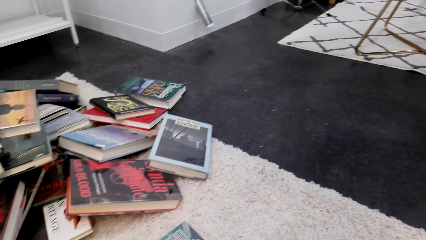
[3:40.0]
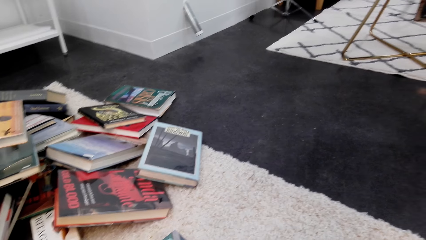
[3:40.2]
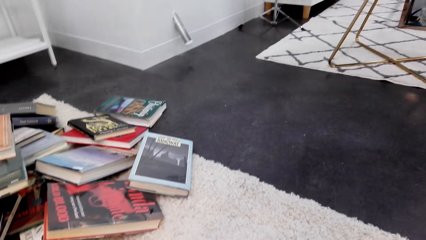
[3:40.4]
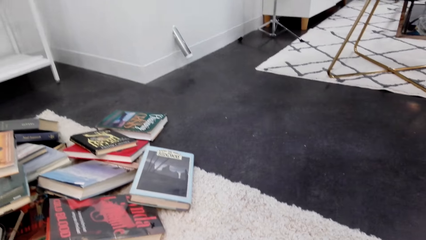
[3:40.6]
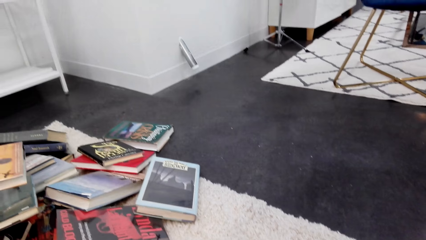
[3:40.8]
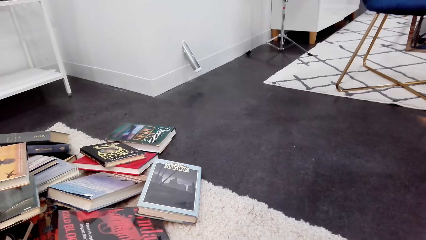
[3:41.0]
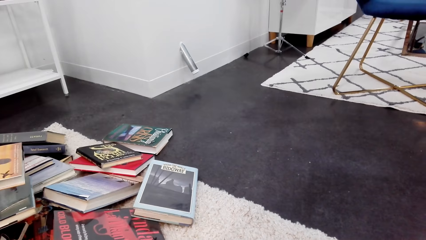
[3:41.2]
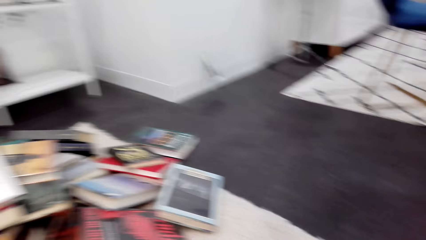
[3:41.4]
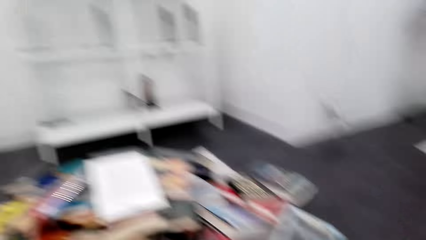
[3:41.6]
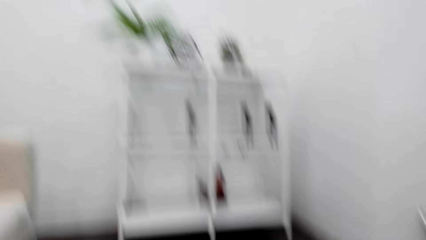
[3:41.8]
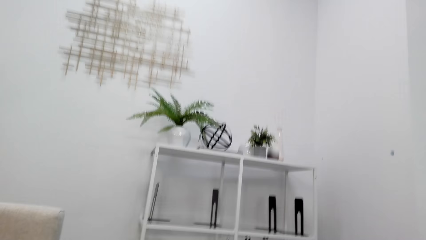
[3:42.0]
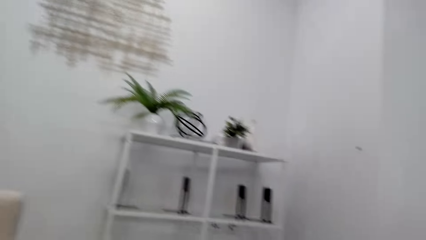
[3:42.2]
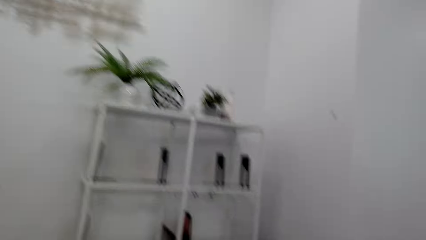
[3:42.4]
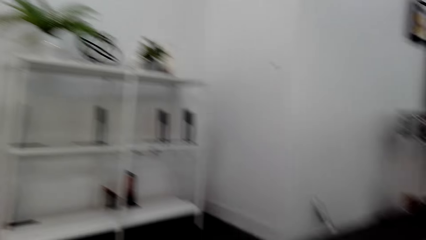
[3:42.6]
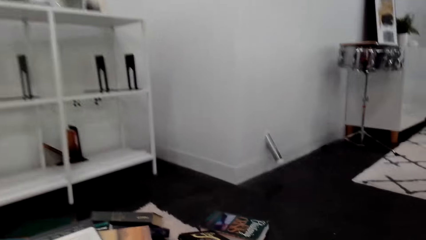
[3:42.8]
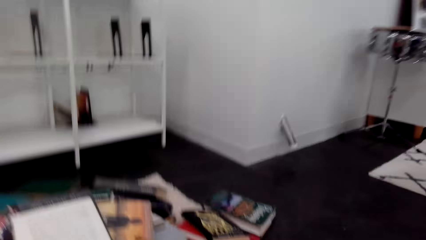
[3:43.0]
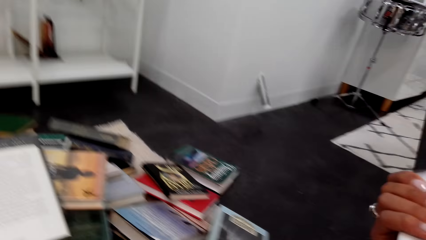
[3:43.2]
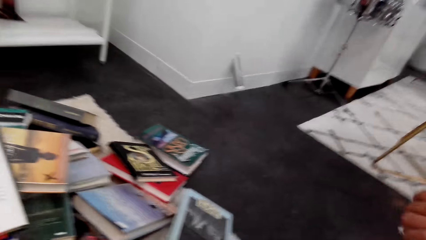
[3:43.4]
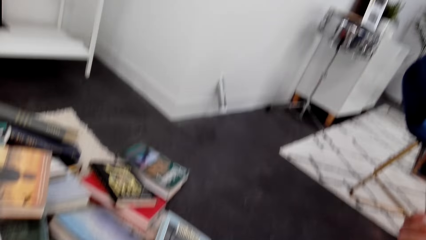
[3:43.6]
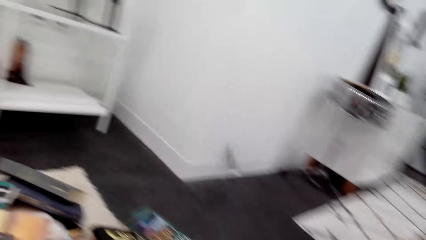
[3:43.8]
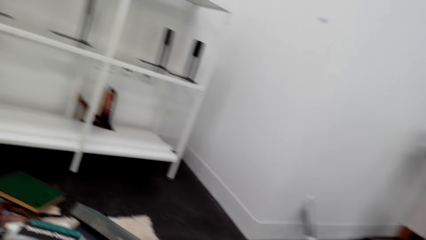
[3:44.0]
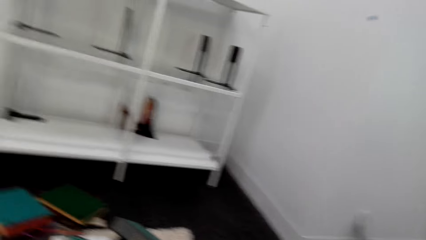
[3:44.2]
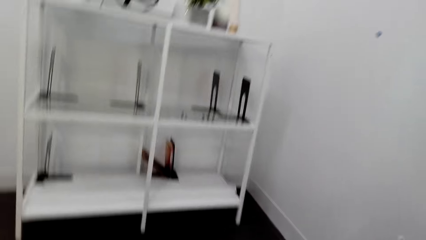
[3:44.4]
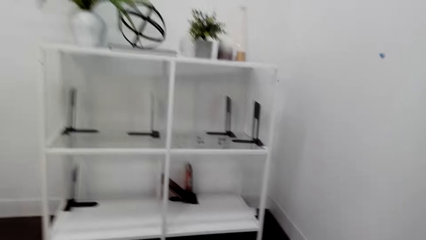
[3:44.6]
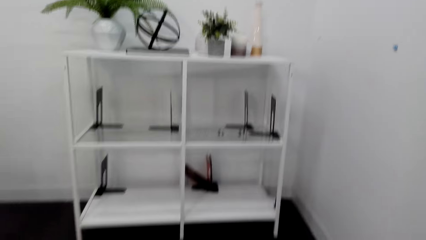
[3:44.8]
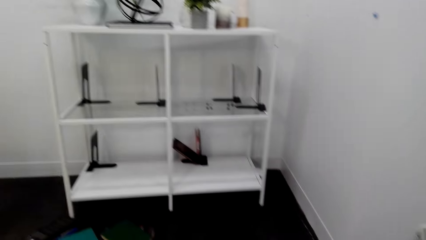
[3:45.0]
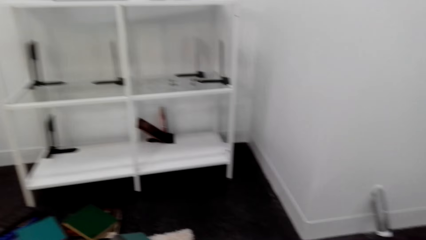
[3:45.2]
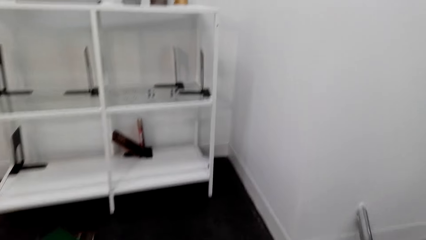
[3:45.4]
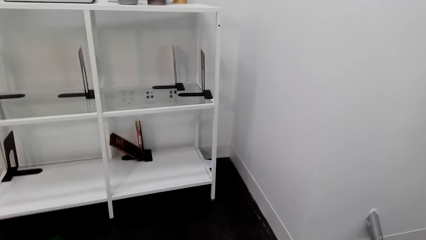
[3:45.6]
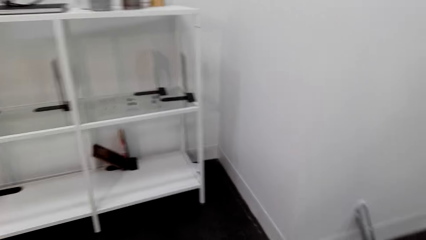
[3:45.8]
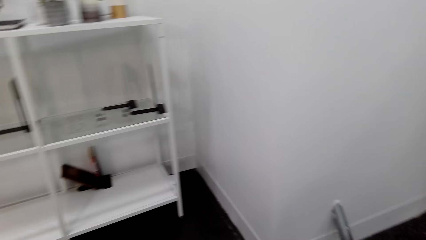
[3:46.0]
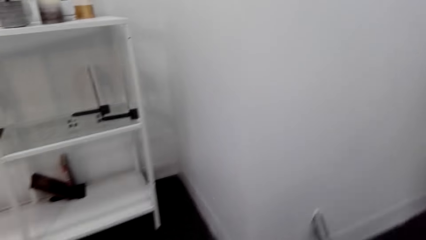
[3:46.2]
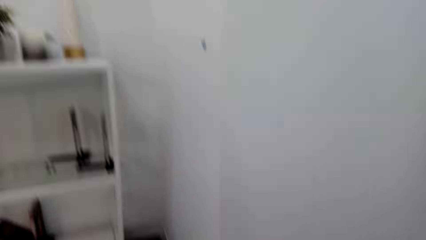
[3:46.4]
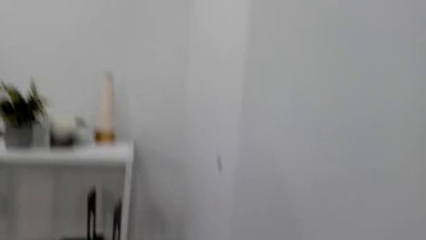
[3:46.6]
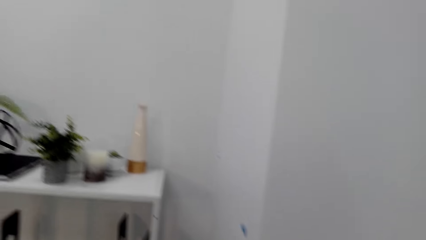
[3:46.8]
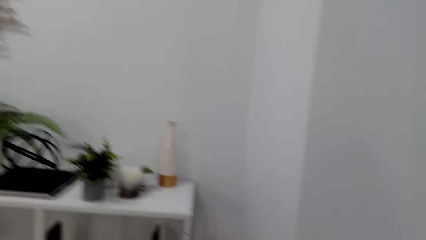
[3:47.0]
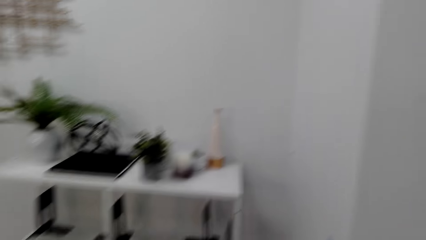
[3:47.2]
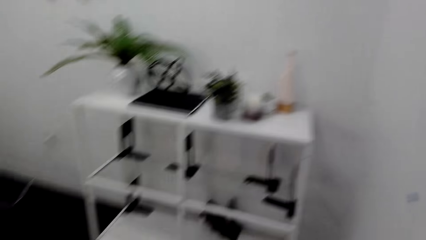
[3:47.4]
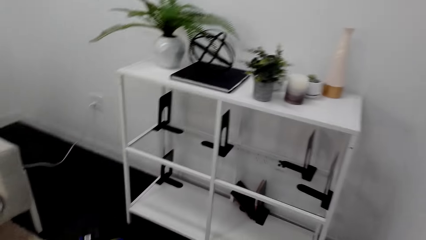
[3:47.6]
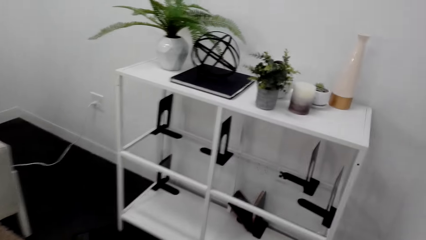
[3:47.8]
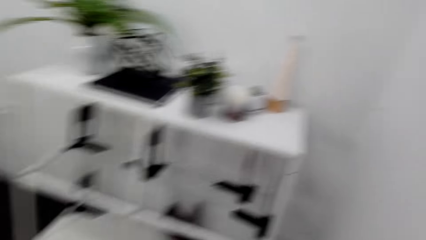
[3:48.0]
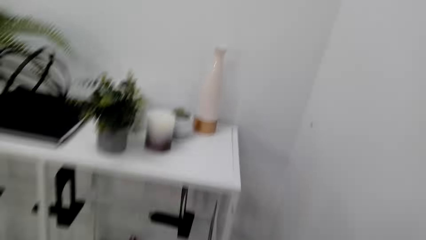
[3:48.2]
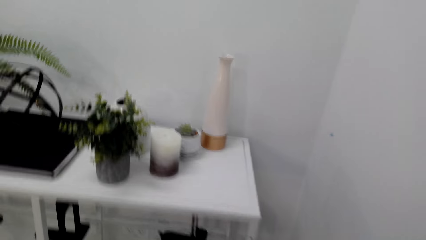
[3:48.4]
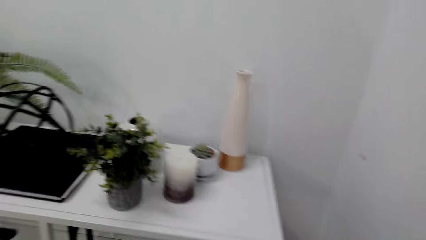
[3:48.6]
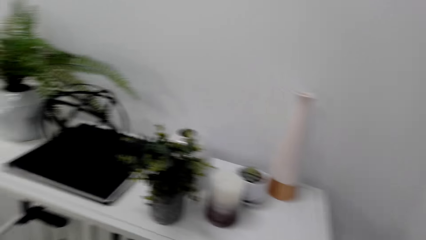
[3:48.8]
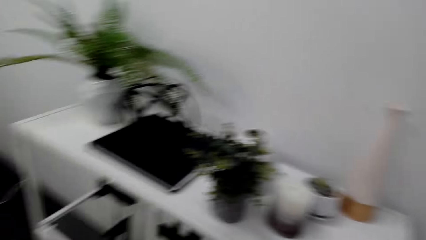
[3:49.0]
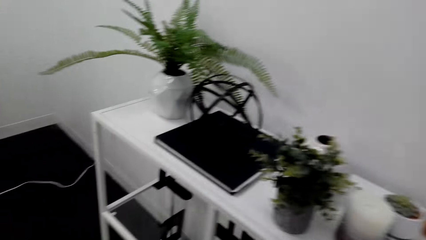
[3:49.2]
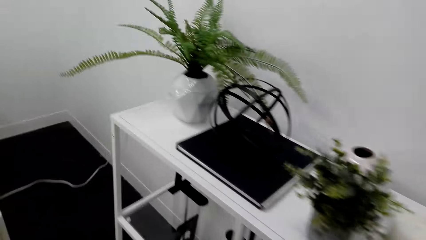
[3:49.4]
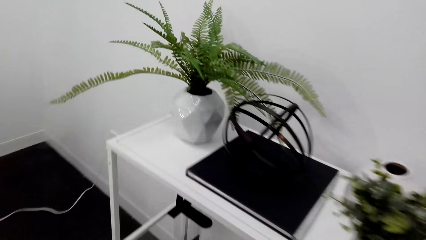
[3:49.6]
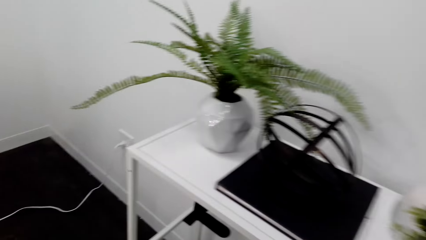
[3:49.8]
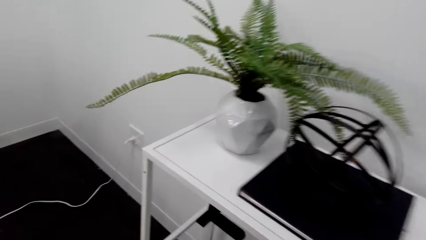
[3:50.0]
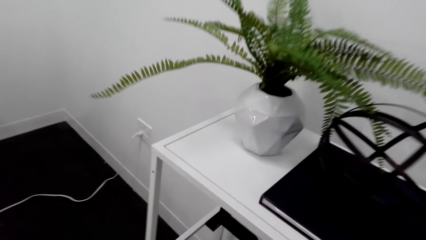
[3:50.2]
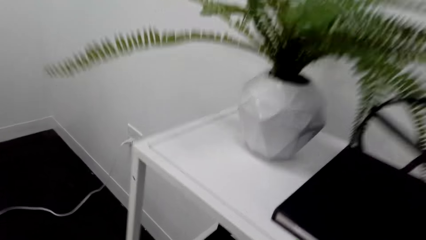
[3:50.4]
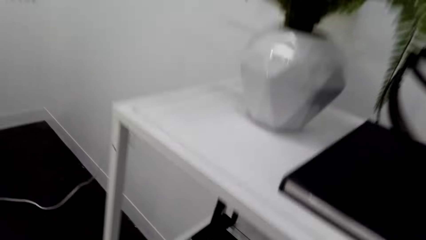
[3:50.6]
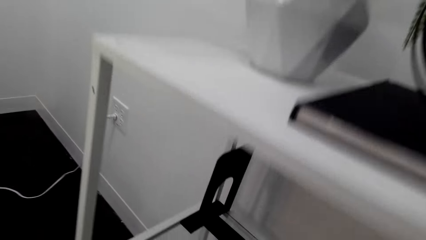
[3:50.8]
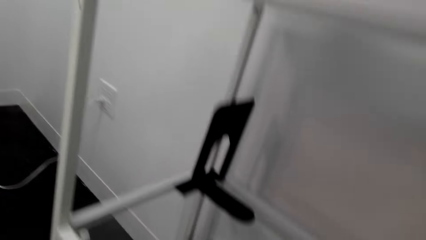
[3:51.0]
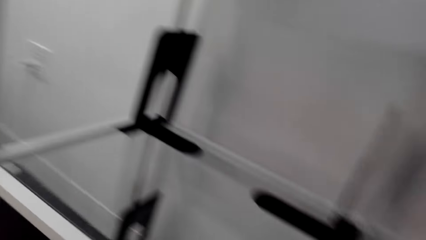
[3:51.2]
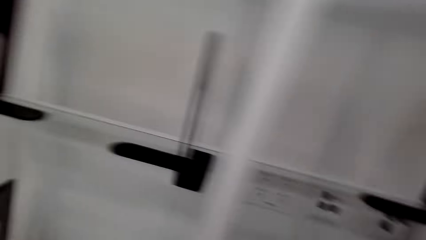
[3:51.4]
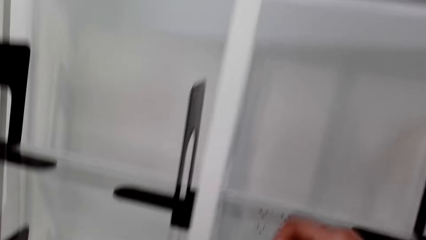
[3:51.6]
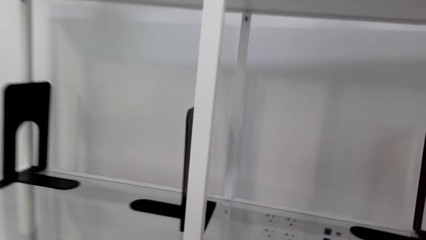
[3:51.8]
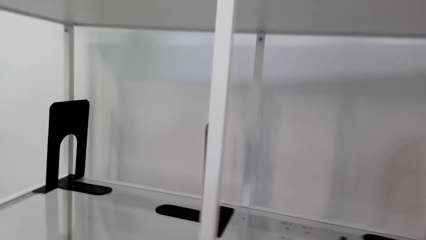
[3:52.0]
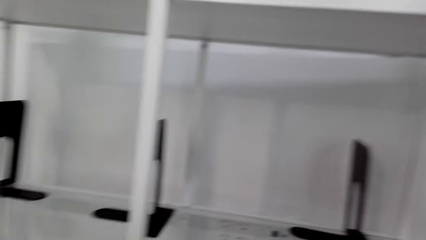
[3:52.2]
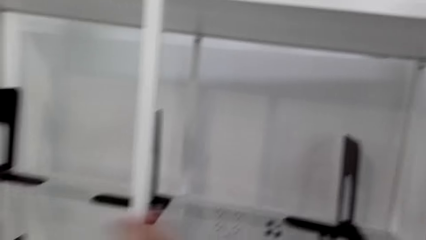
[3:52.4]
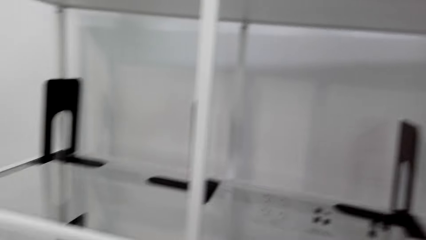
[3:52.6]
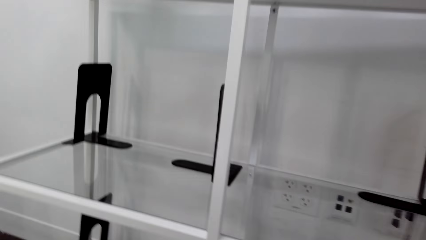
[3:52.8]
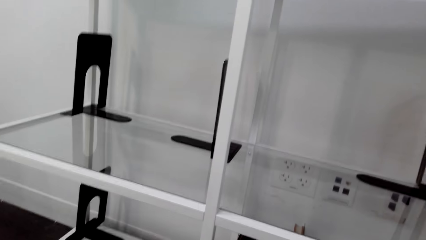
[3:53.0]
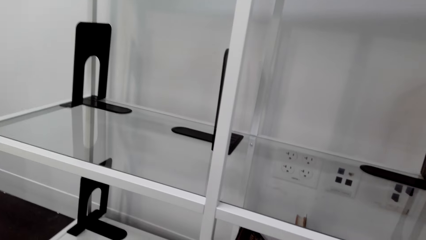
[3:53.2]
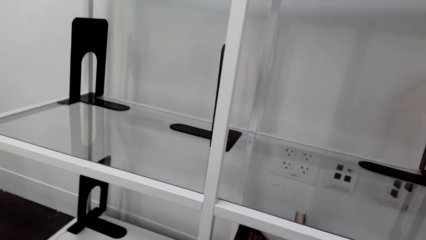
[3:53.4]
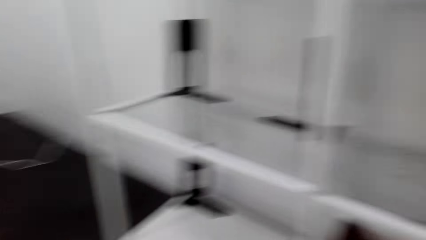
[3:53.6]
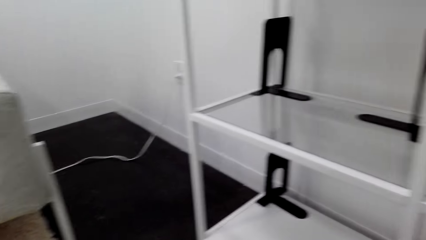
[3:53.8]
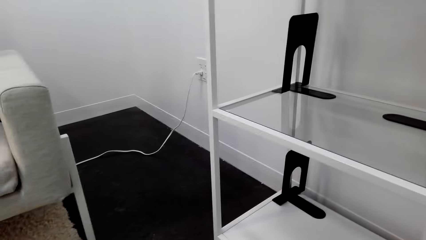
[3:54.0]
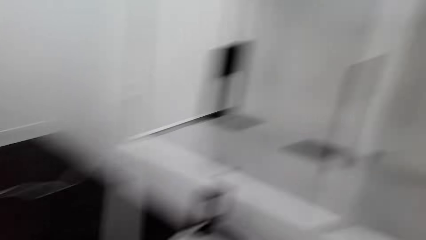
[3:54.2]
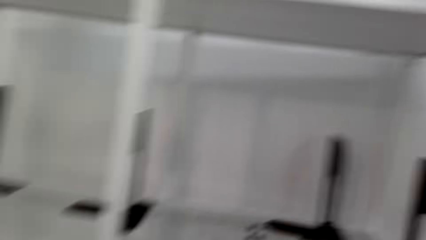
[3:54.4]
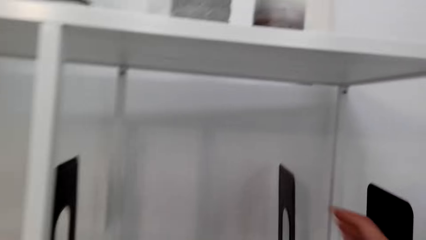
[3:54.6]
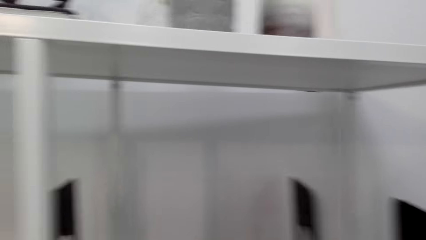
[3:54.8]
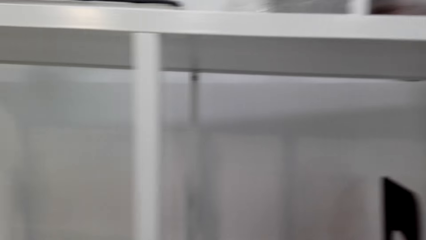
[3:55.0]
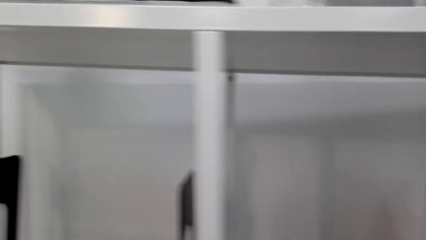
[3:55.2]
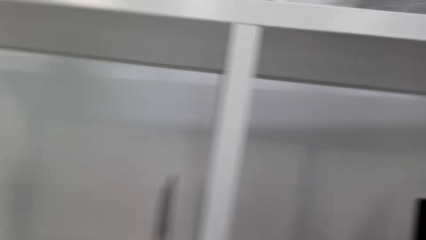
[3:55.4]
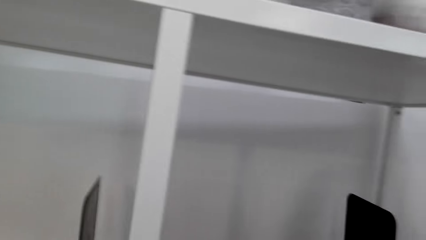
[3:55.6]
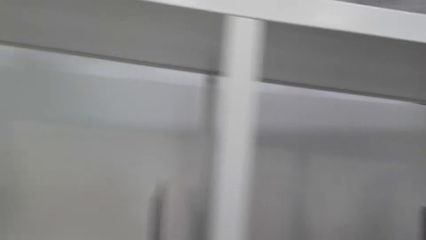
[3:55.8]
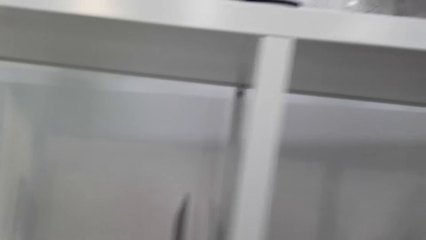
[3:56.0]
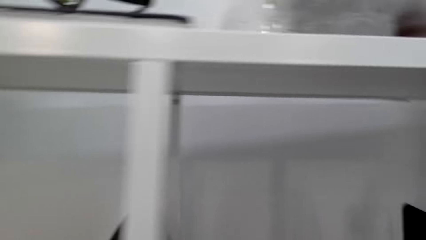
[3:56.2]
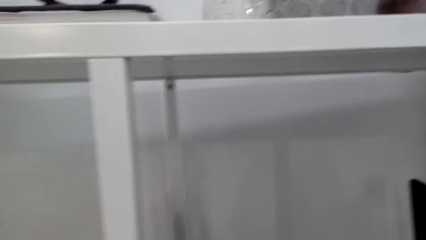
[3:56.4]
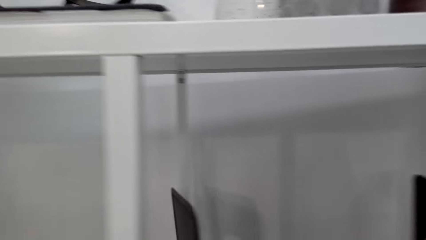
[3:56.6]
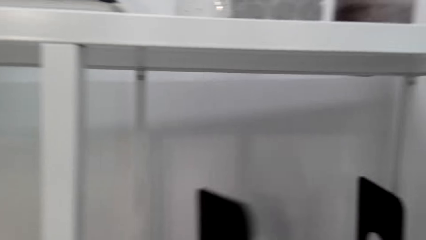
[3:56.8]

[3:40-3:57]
The camera wearer stands up. They walk around the house. They walk forward. They look around. They squat below. They speak. They look around.
